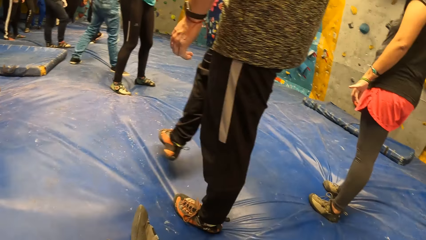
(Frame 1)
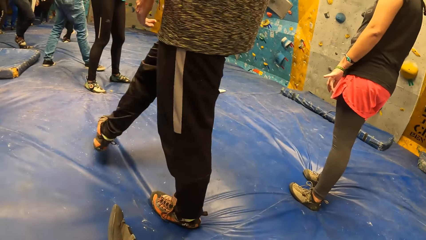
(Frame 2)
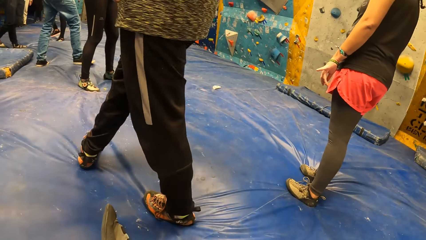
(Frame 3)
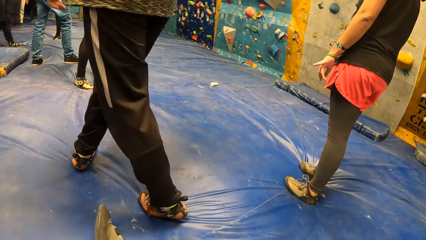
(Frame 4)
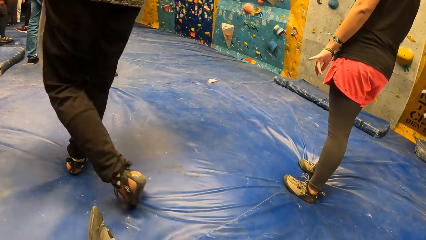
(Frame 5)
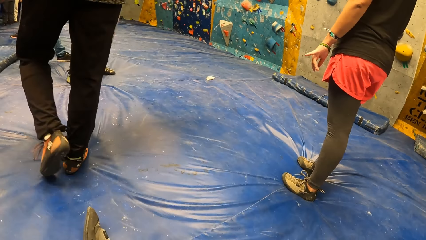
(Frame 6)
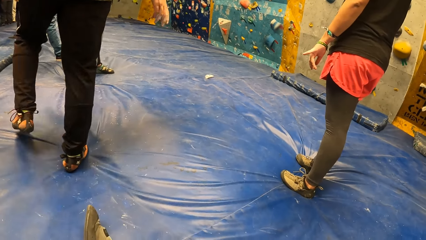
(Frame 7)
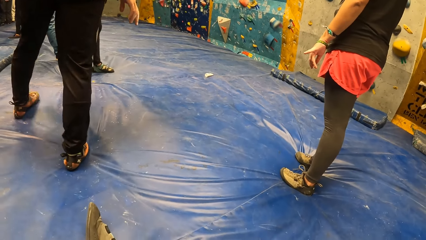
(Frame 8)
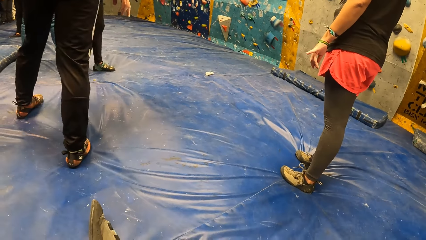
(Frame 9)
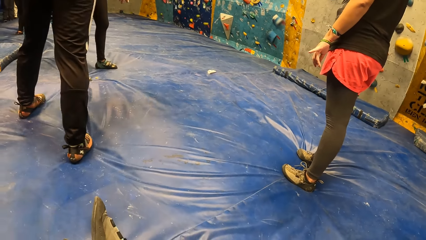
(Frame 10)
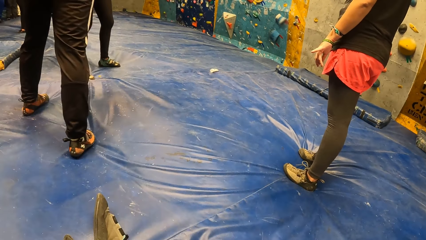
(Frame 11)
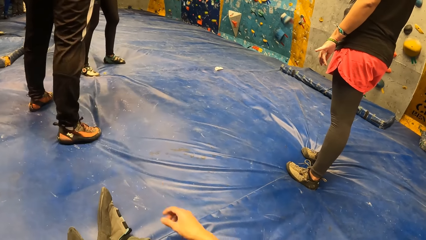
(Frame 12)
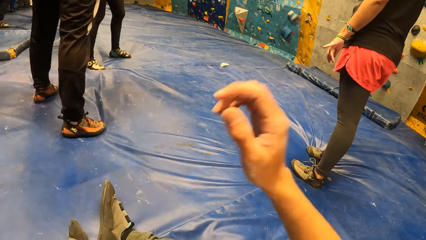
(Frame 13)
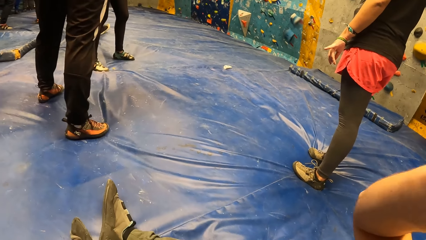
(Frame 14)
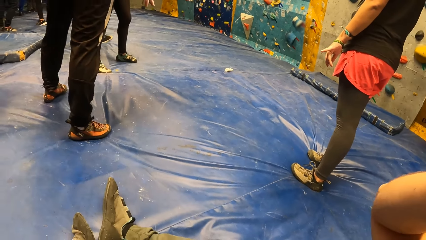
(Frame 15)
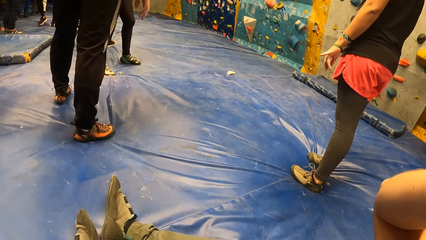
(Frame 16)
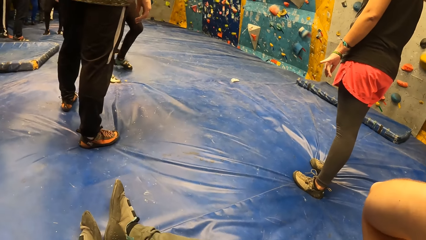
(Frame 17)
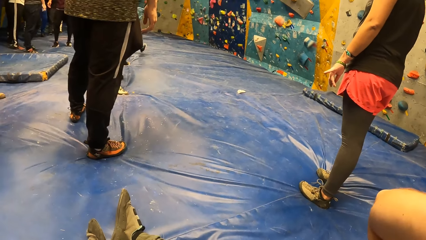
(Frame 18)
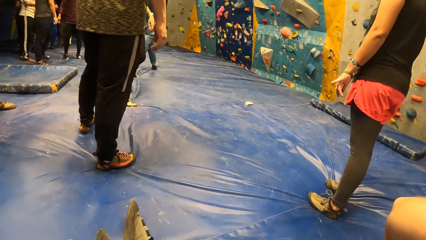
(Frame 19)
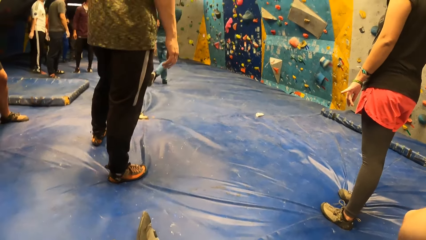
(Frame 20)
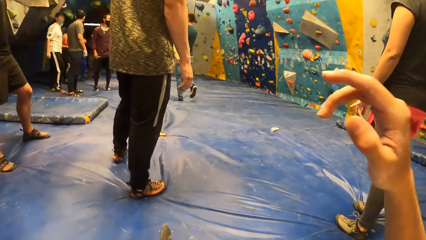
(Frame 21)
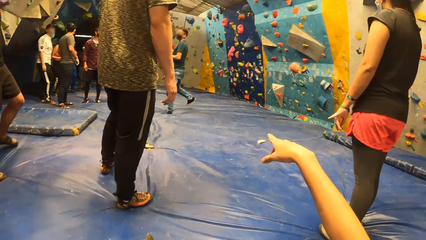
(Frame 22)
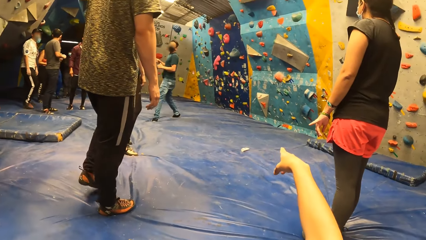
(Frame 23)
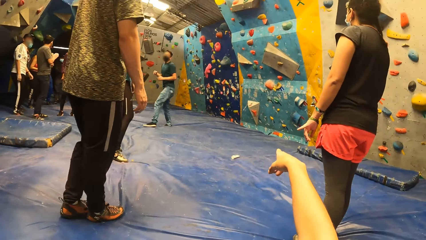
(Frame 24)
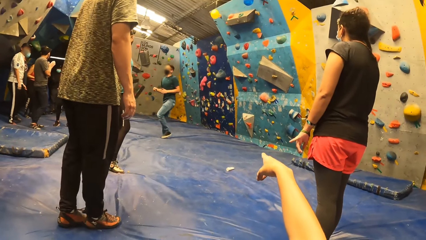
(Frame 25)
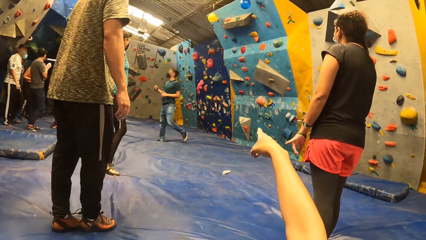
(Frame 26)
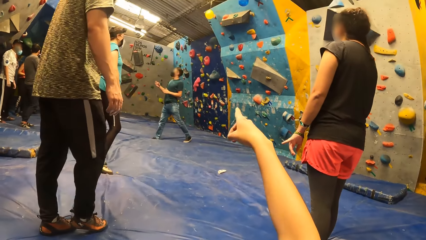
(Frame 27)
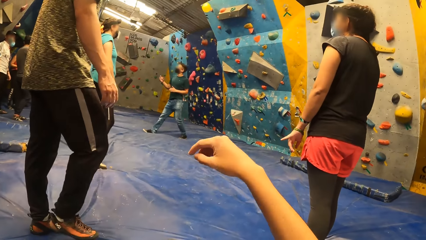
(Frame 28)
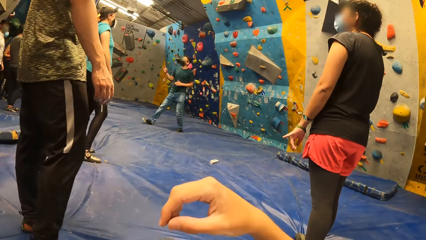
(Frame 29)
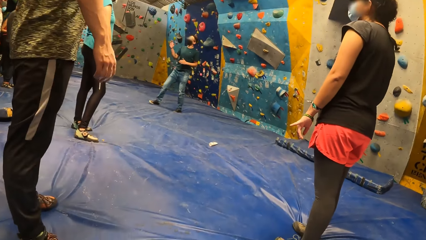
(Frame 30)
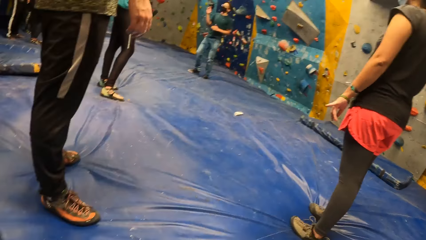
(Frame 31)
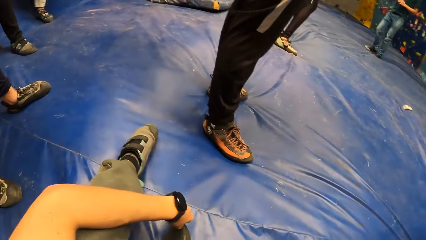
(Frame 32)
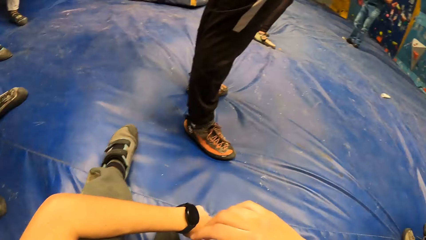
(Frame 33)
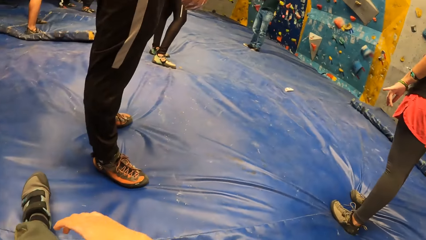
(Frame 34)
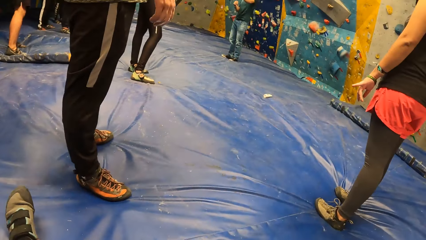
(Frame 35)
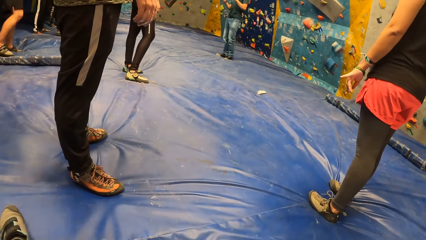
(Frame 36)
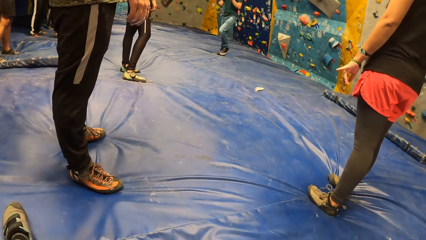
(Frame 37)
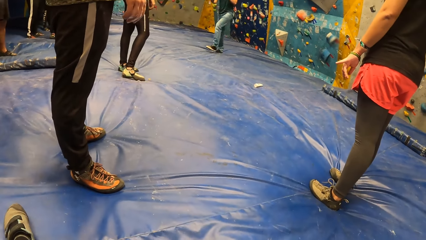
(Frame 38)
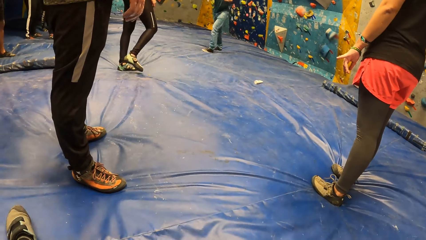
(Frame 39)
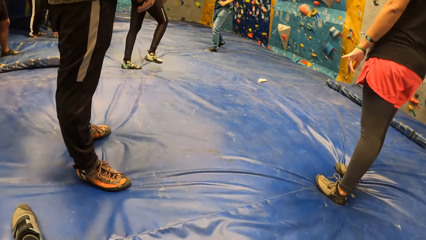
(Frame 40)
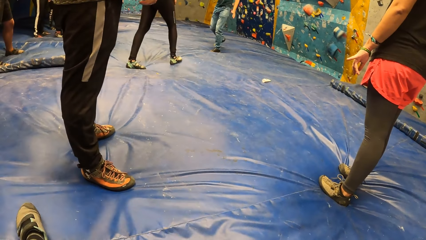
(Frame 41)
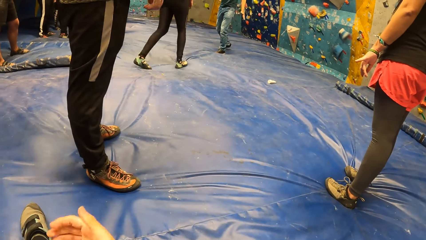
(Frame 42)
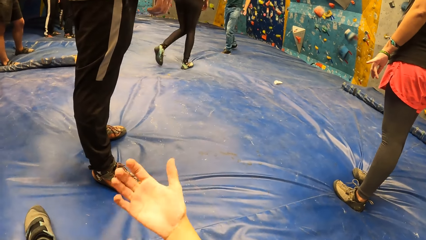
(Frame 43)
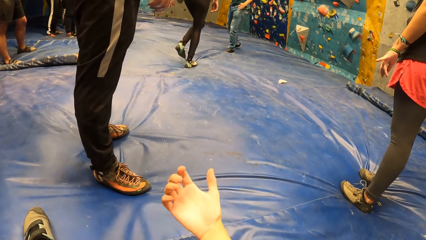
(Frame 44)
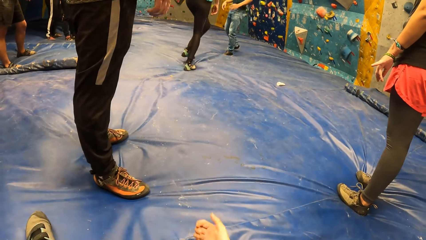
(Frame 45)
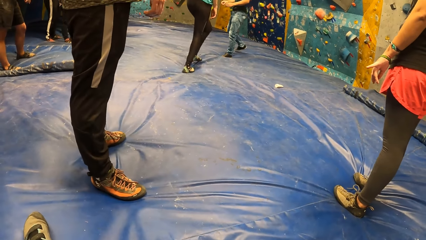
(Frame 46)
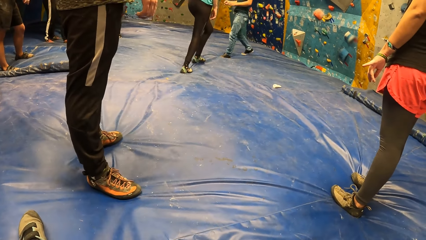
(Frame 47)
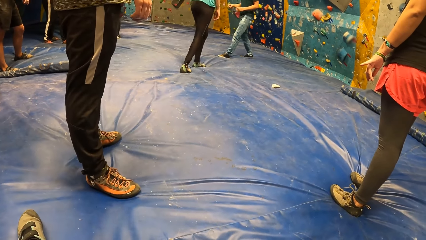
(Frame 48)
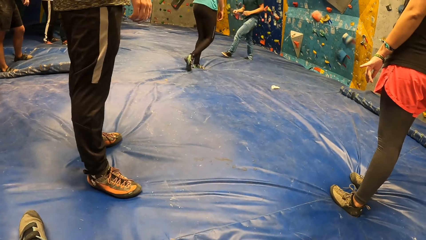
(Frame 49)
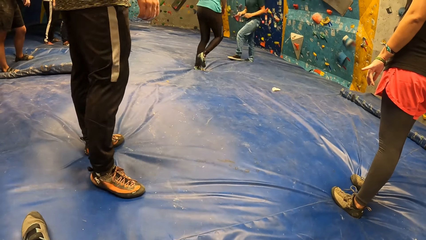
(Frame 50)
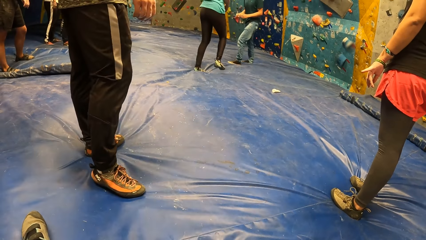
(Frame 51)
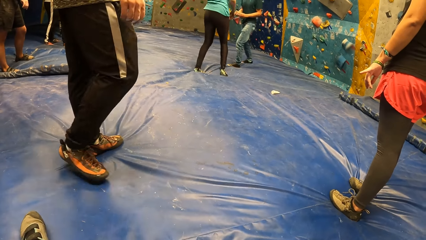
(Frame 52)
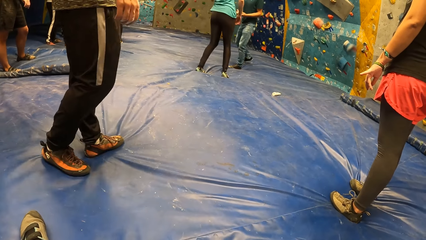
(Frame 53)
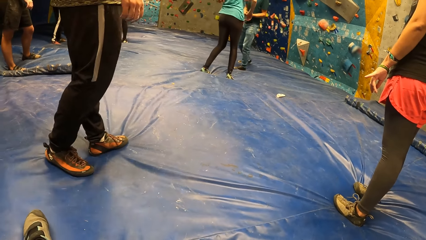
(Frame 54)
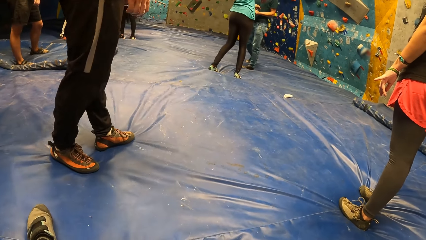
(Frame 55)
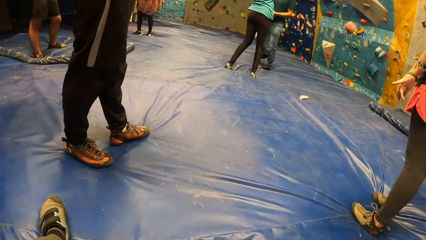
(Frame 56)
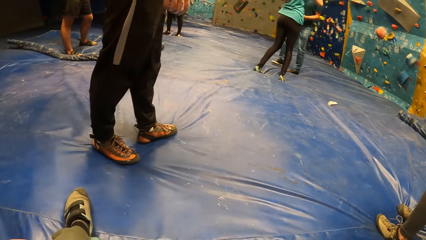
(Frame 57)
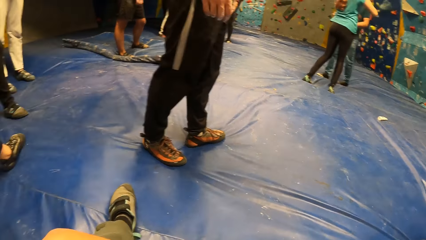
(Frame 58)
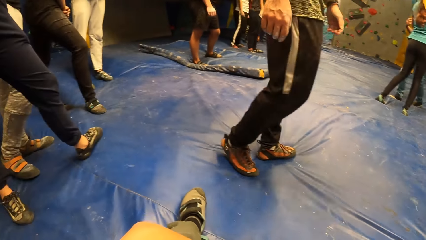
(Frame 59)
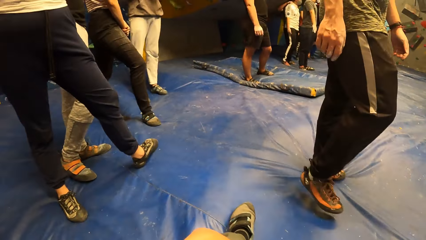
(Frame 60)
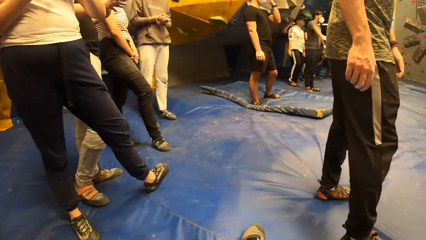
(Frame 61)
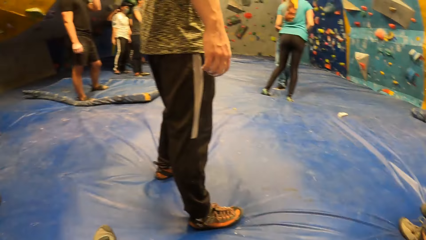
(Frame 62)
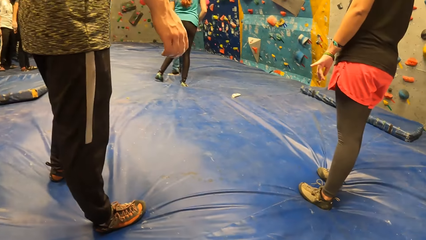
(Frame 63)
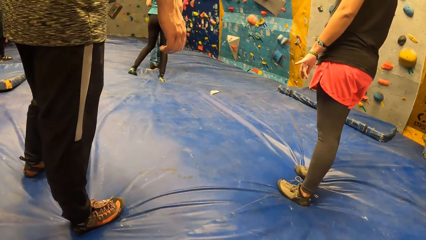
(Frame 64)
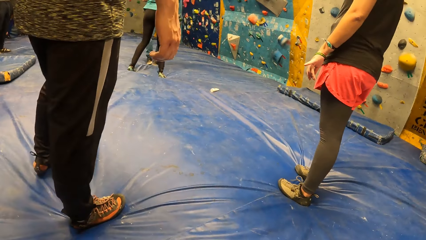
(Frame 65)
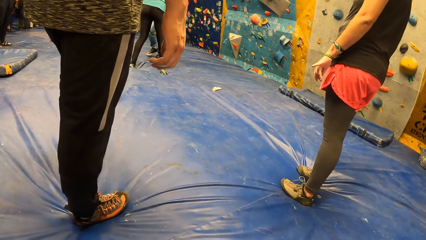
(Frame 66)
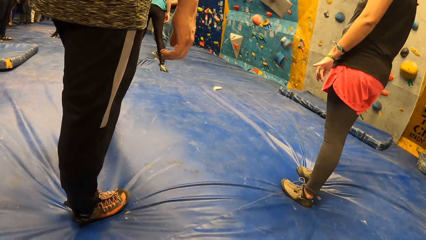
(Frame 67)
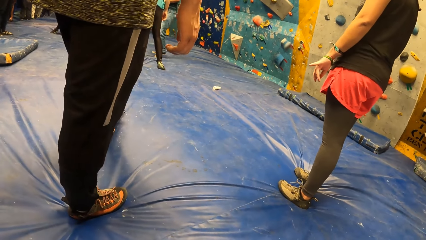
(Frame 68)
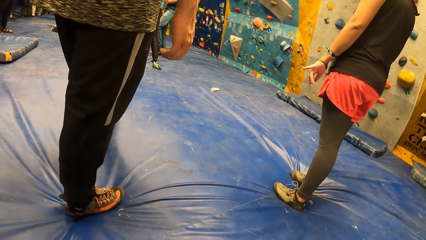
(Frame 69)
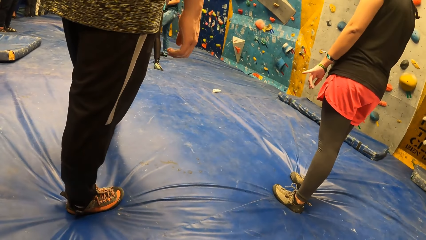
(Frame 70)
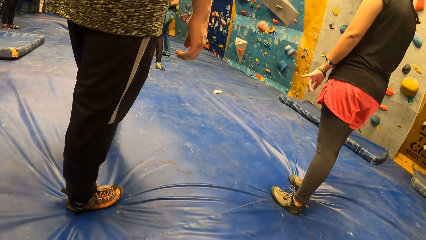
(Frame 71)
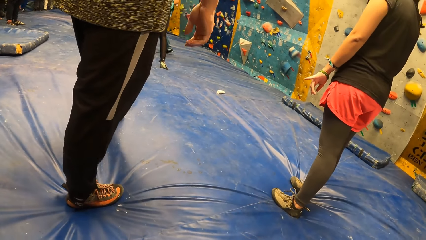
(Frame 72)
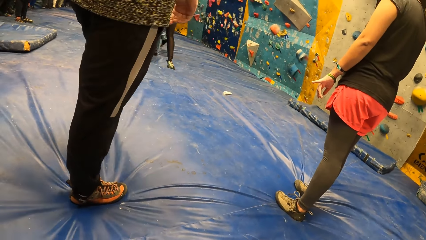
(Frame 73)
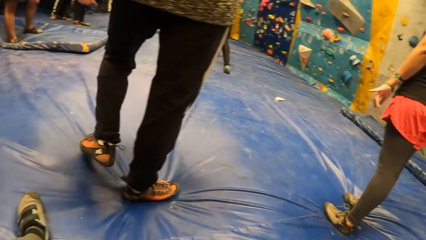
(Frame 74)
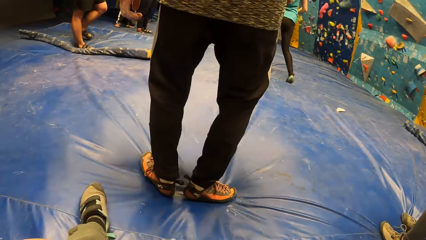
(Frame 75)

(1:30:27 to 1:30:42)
The camera wearer moves her hands. She points at the bouldering wall with her right index finger. She looks around the room. She moves her hands. She looks around the room.
